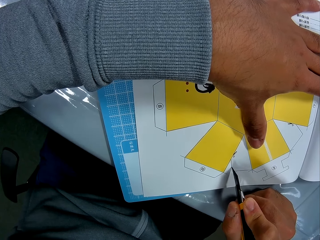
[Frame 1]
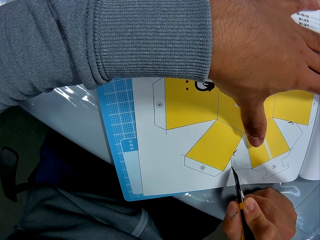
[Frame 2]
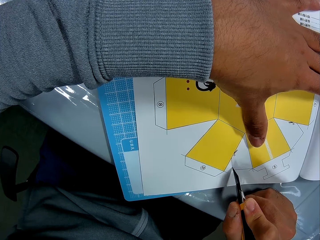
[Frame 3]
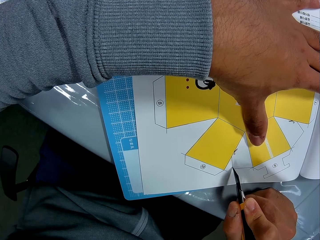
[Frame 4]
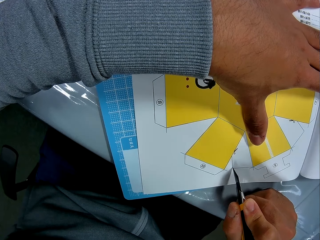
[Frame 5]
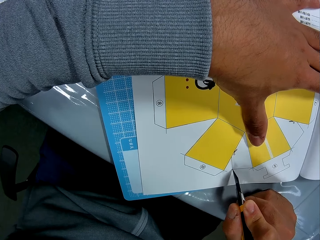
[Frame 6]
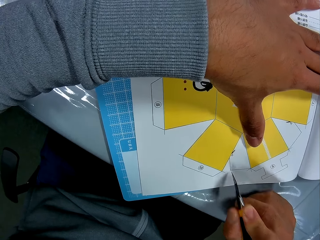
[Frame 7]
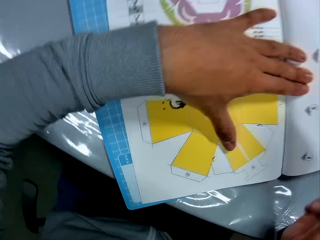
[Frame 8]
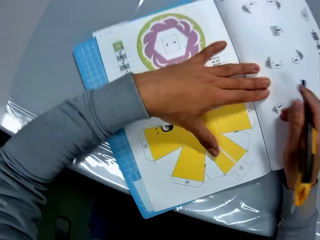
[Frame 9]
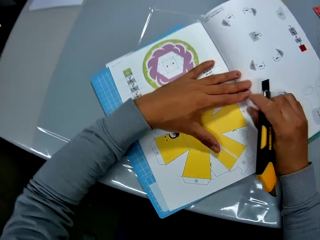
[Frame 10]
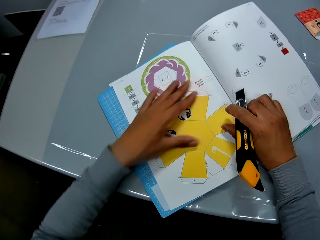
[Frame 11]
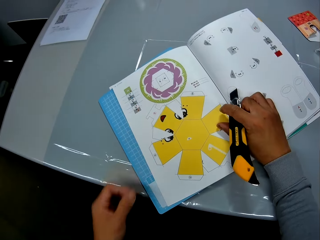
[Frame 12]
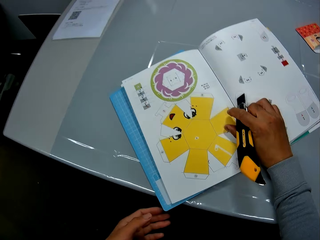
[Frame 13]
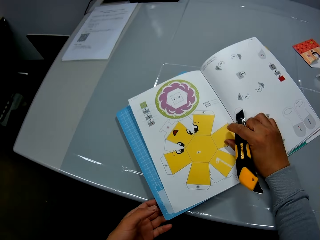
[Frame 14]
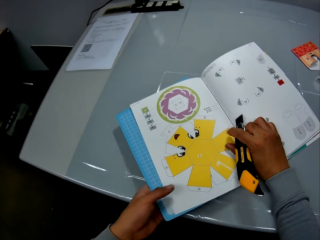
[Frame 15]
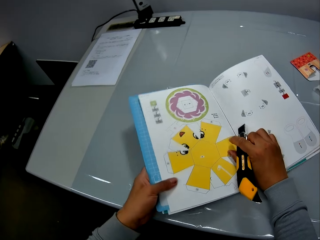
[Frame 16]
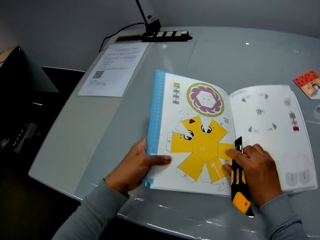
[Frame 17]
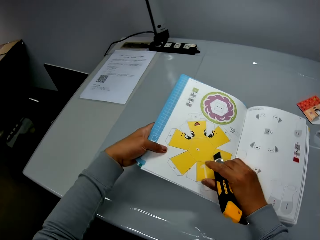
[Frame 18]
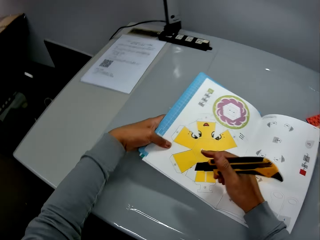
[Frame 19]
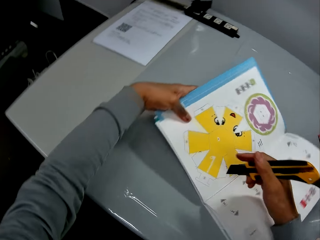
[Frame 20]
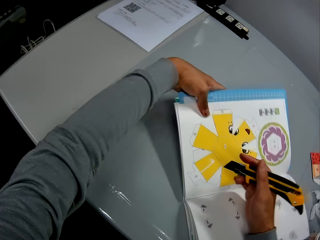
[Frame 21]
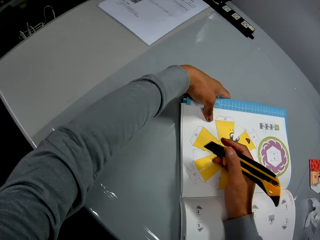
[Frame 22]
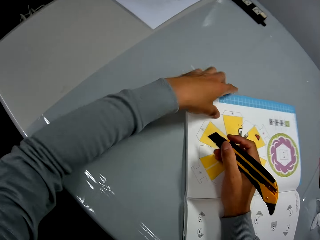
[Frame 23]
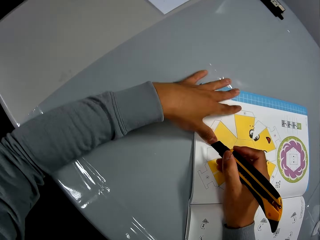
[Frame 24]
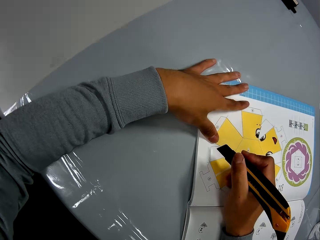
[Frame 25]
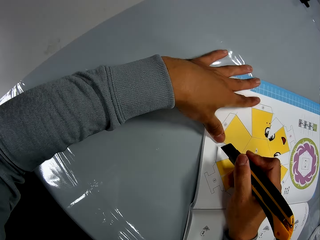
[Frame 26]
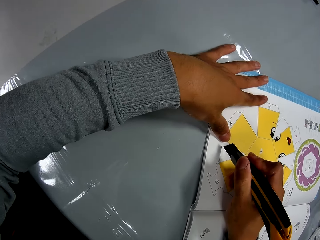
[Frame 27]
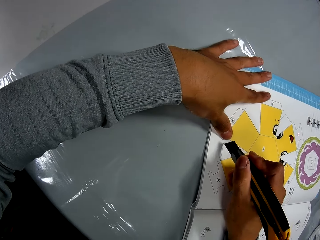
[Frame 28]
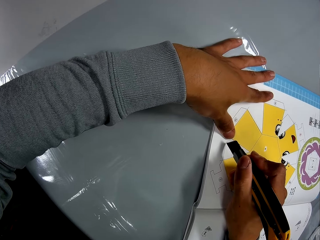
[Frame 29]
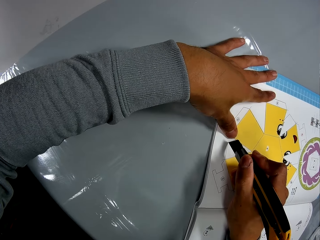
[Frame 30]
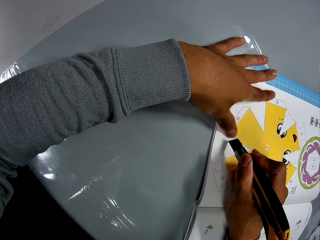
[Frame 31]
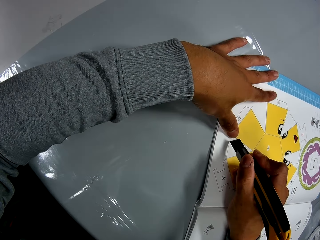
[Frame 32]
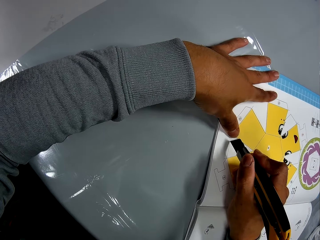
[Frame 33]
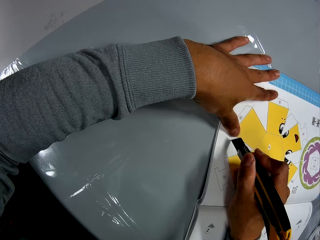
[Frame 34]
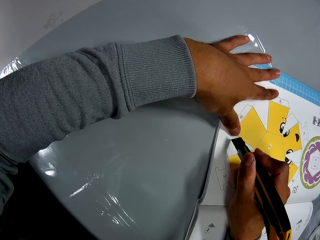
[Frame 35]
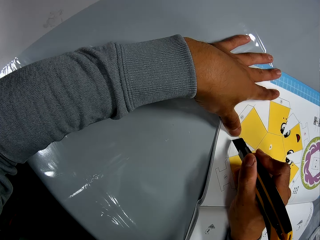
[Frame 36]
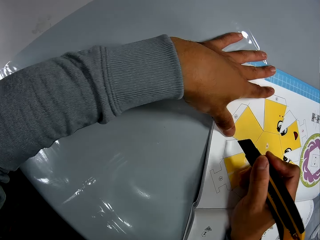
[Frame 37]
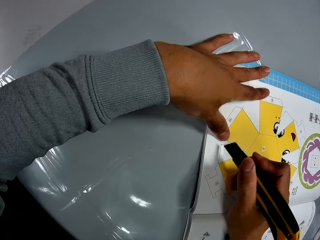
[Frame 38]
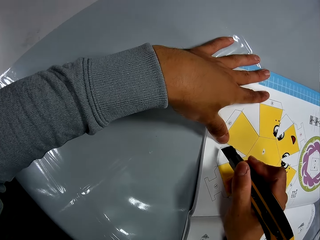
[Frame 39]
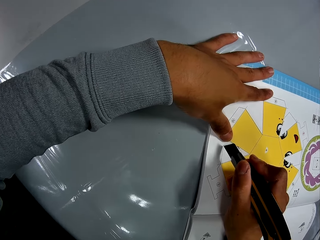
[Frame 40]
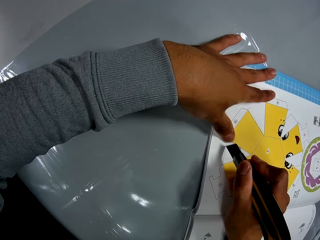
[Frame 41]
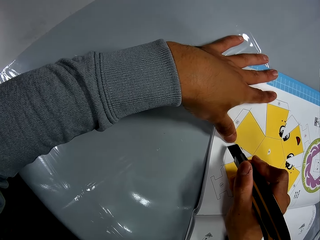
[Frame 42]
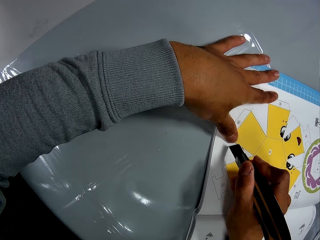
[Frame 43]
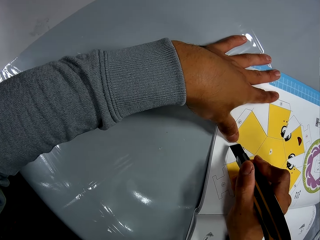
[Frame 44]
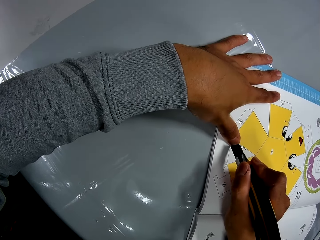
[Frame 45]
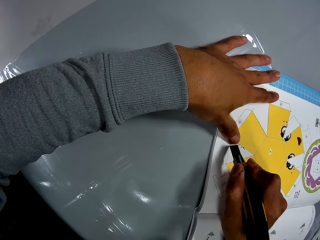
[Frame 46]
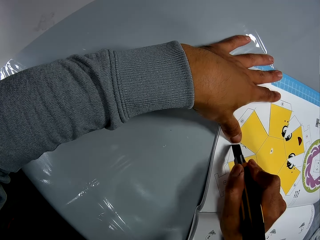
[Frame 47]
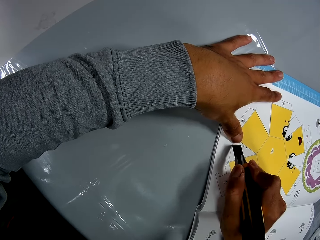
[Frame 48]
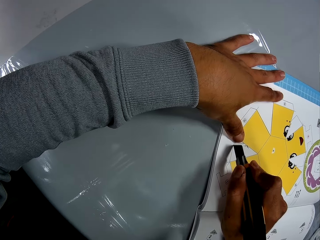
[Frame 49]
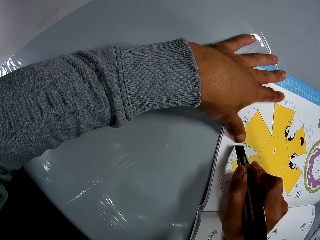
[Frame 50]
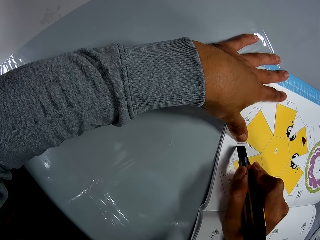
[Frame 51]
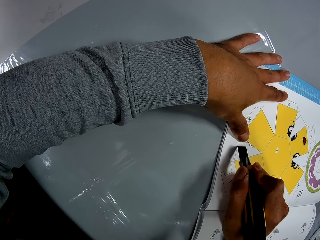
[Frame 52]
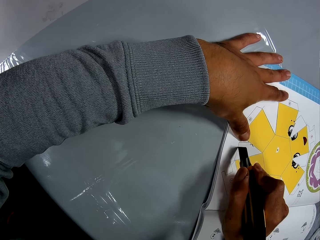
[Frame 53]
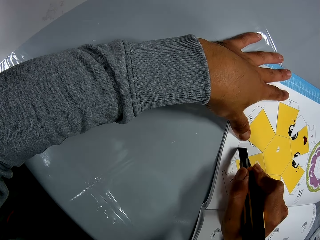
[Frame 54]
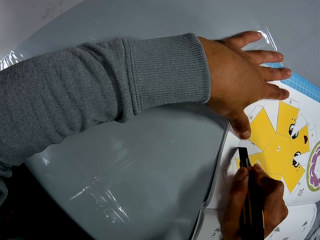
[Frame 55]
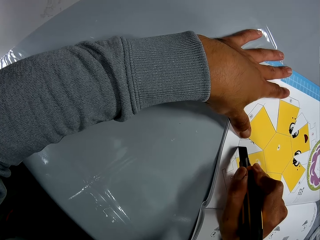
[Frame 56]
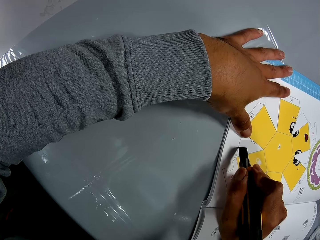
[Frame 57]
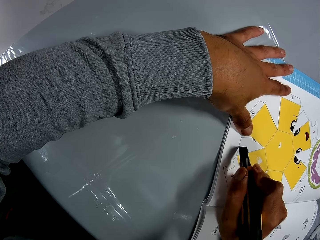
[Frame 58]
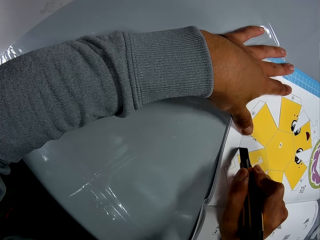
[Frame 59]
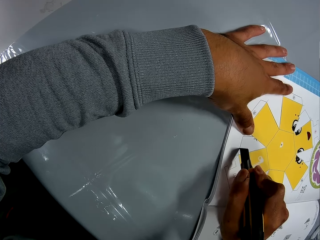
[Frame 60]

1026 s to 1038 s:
The camera wearer rotates the craft book. He places his left hand on the craft book. He continues to cut the paper craft from the craft book.

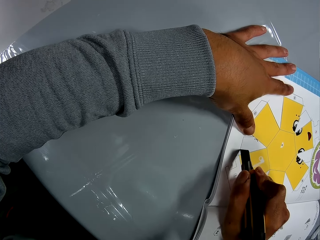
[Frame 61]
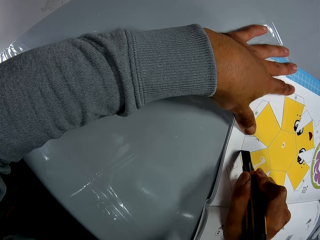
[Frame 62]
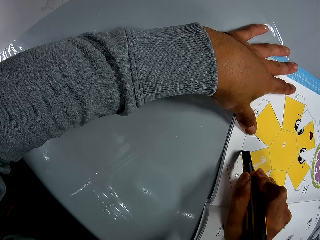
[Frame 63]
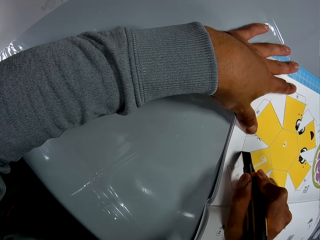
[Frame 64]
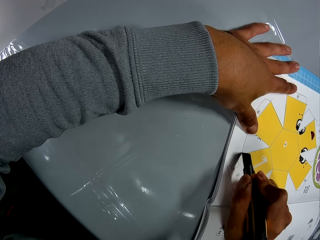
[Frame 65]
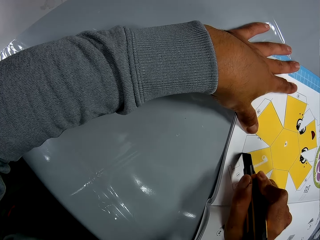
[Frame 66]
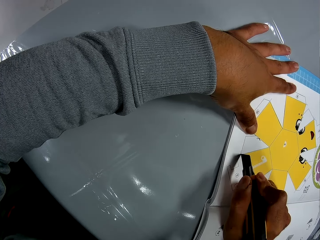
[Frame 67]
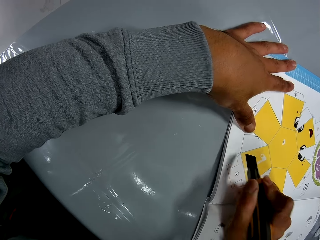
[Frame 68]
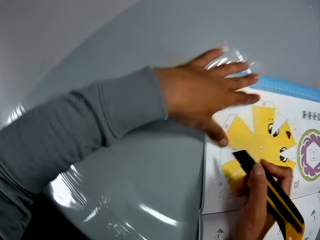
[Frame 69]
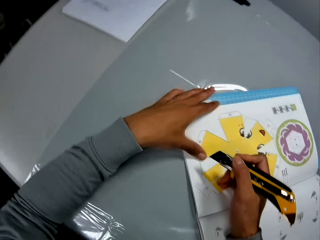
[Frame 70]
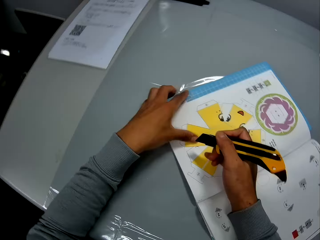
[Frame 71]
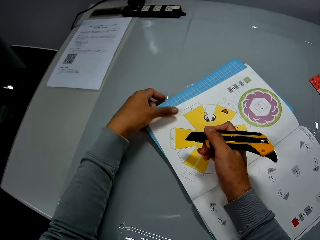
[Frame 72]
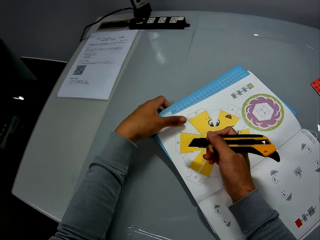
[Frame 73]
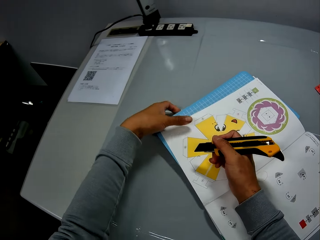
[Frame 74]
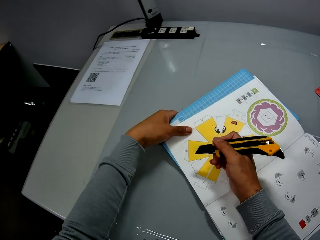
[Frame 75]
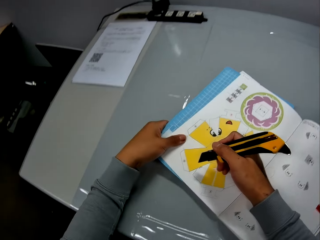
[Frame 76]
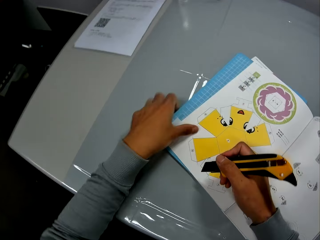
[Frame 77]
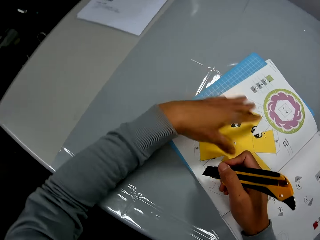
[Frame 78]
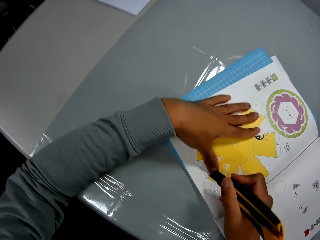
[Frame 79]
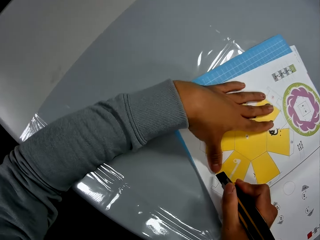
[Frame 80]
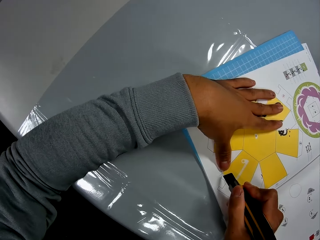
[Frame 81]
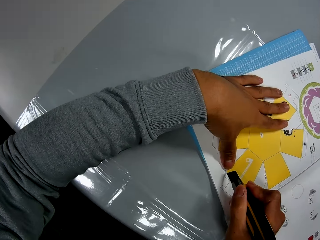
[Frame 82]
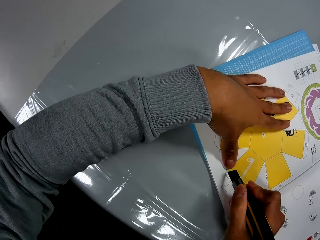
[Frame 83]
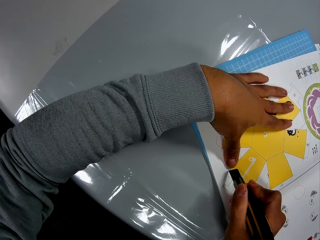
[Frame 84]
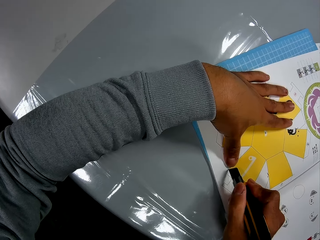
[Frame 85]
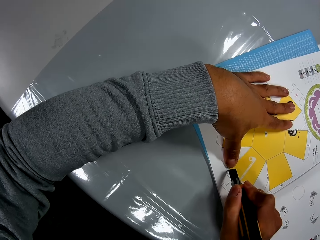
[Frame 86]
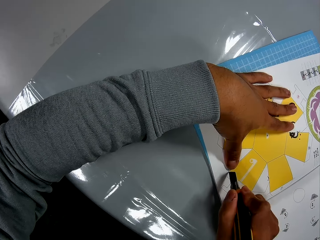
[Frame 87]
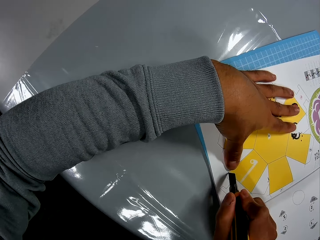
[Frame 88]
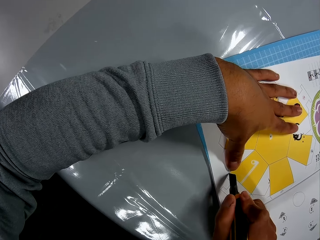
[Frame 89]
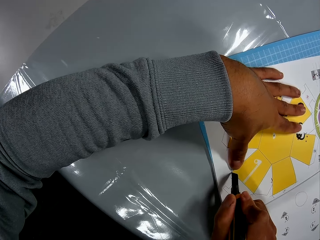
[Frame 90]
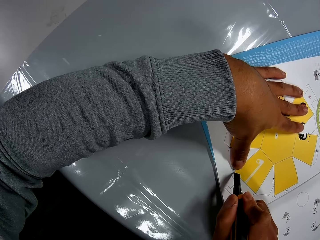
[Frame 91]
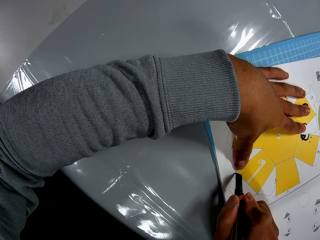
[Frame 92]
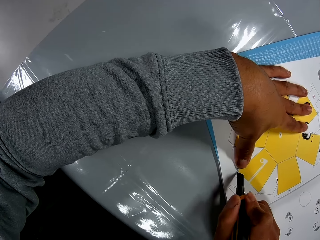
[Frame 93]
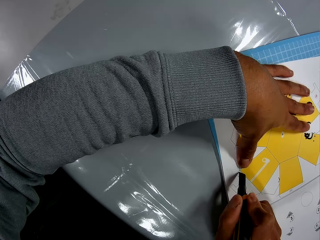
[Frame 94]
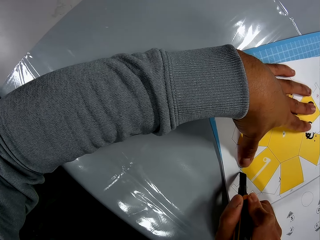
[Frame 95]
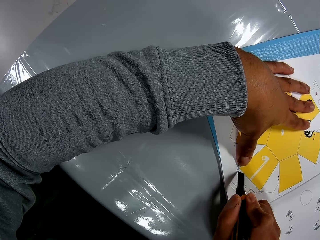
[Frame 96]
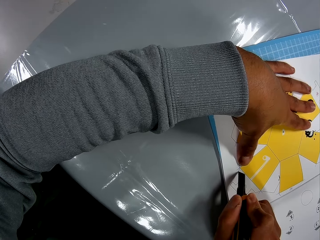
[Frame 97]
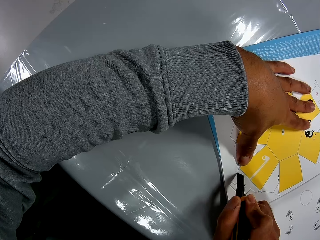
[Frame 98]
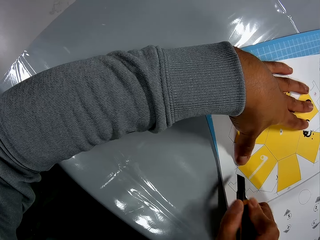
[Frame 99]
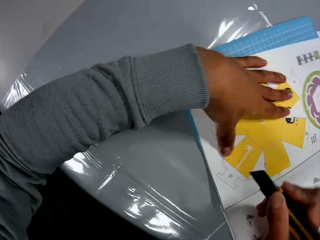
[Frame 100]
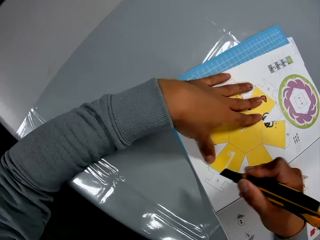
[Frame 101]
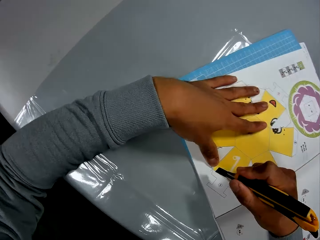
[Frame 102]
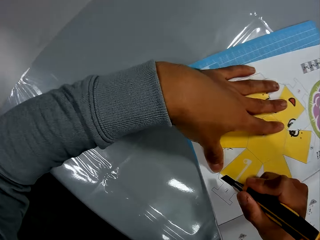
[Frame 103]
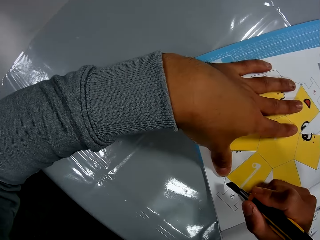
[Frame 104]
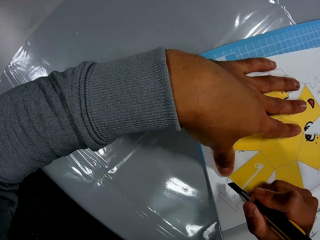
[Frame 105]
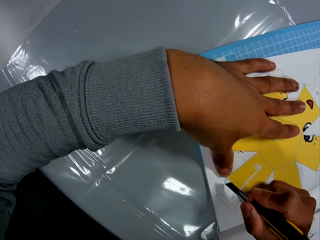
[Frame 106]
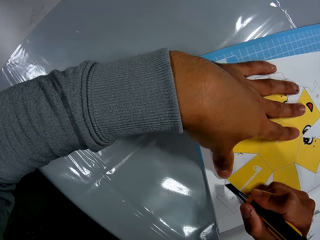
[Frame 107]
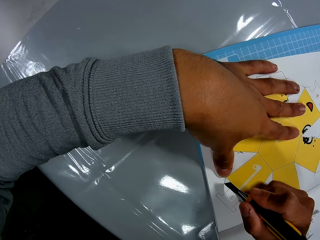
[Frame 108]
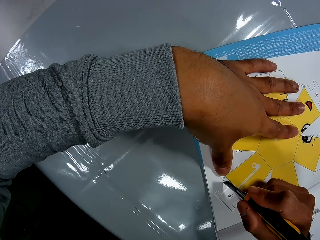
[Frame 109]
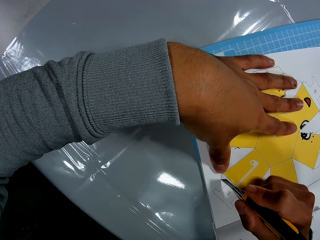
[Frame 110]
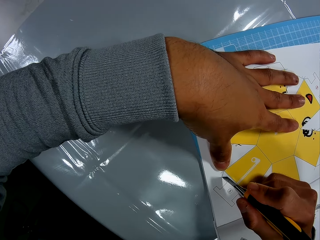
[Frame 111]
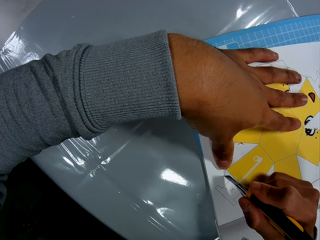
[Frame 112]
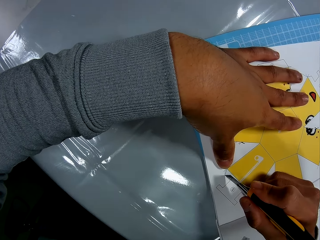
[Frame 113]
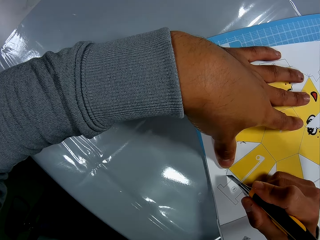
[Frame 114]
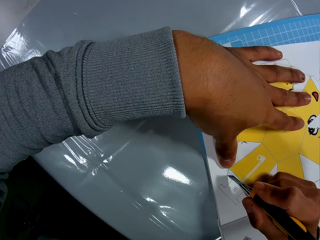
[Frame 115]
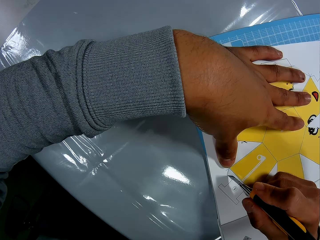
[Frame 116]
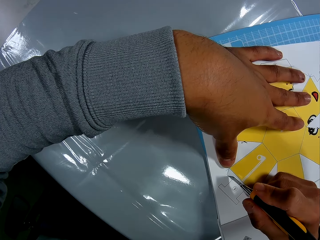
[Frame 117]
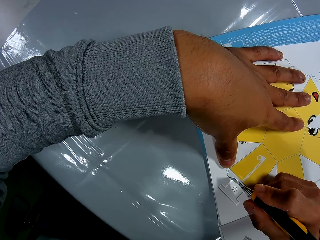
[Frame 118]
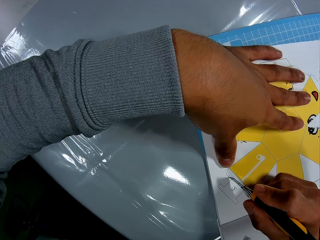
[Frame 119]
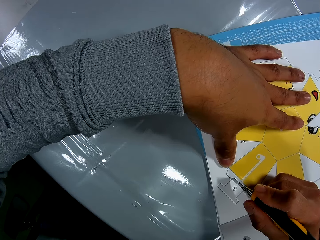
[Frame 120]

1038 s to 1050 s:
The camera wearer turns the book. He adjusts the book on the table. He places his left hand on the book. He continues to cut the paper craft from the book.
